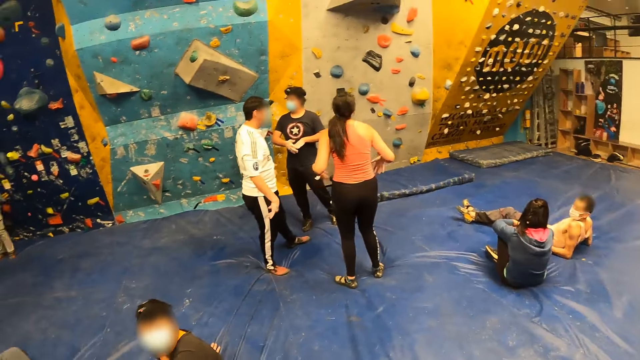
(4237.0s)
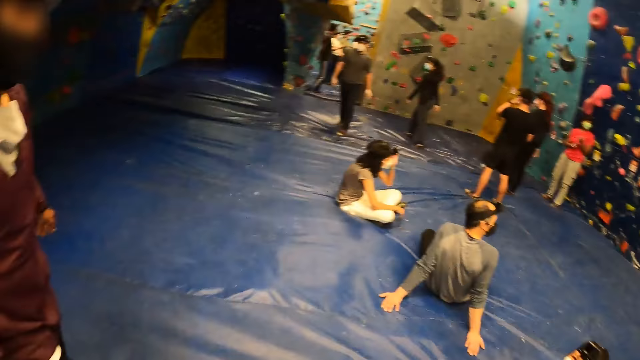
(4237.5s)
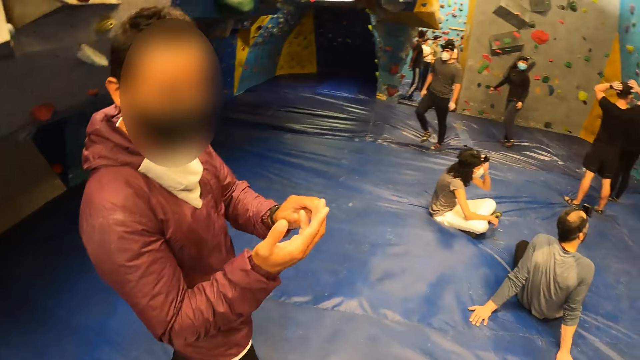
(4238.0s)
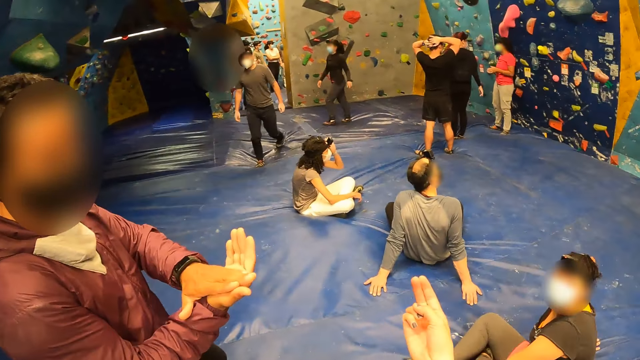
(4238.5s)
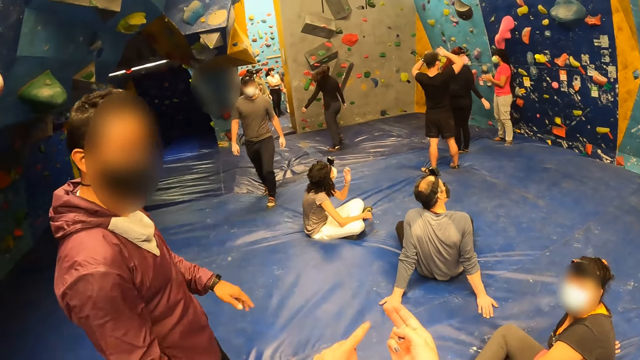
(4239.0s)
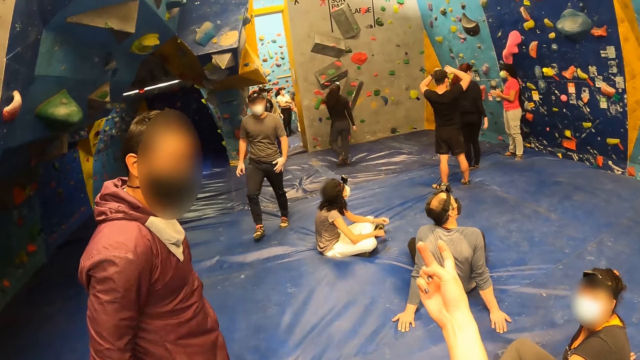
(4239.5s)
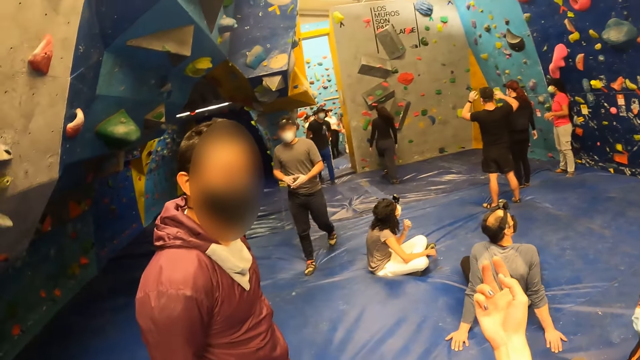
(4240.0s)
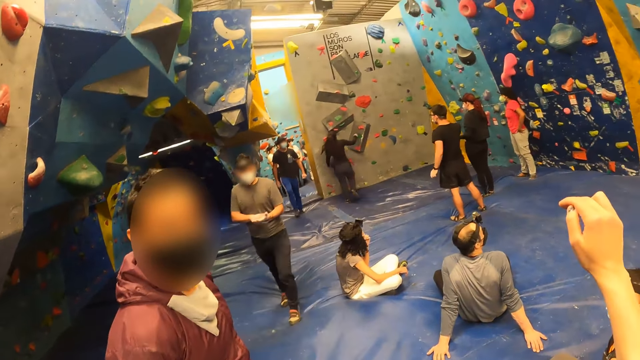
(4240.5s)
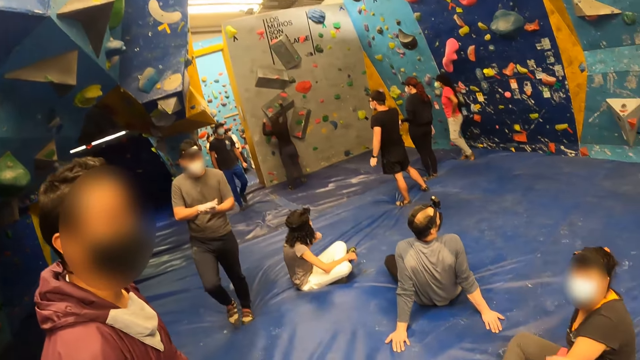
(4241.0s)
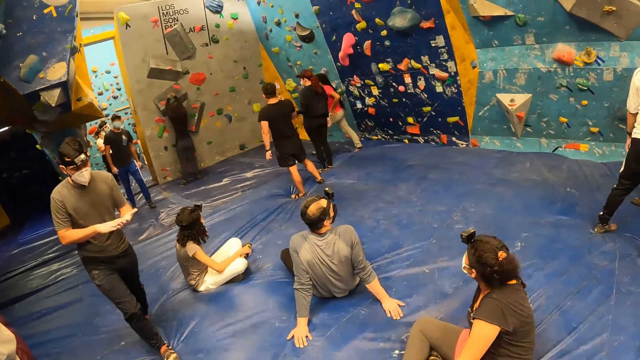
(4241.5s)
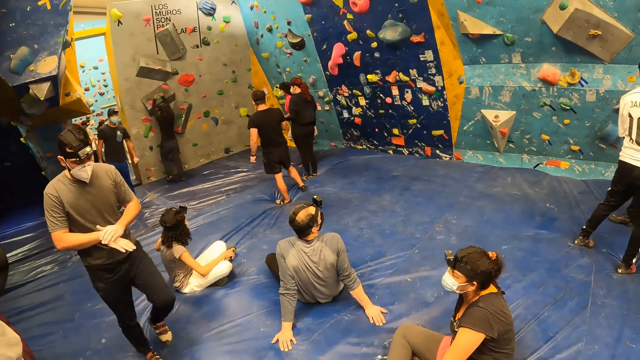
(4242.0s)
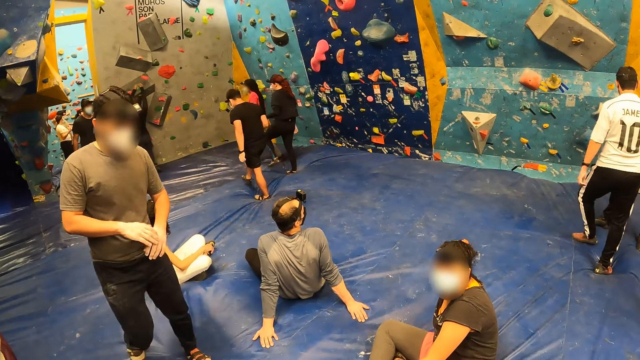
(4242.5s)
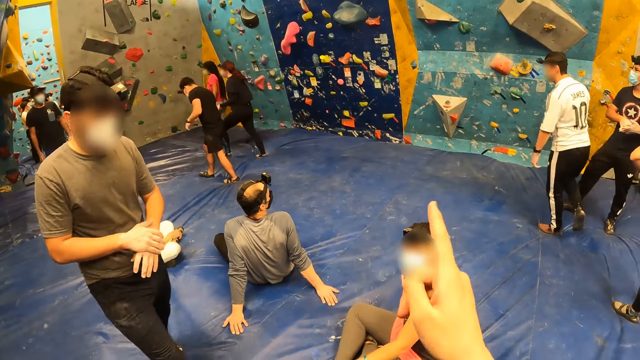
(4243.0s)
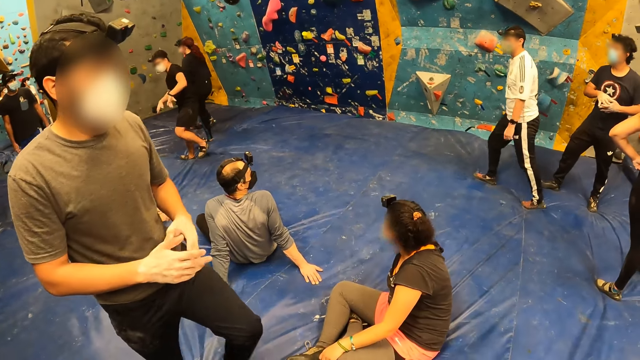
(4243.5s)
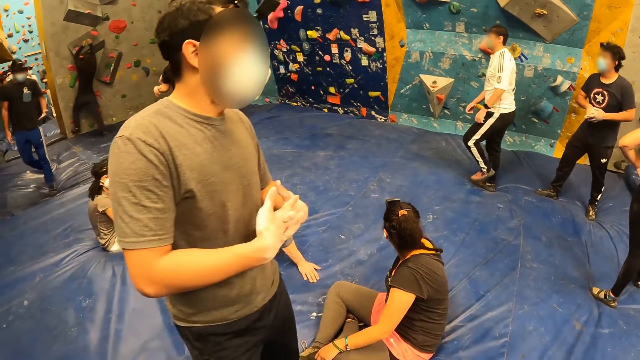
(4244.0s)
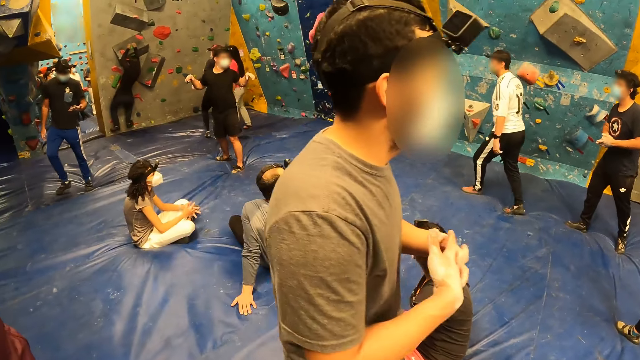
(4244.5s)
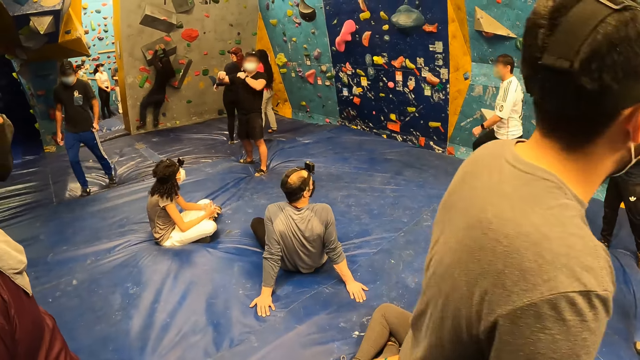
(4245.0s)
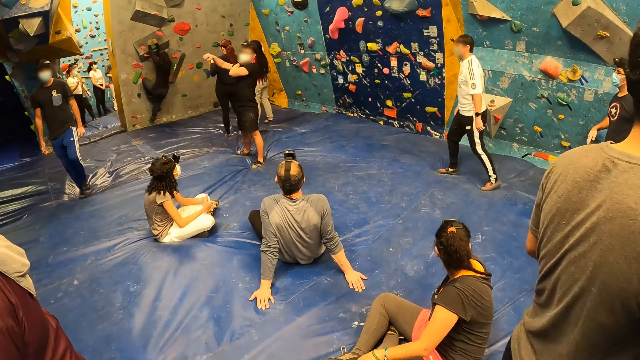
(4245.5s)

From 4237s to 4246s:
The man walks towards the camera wearer.

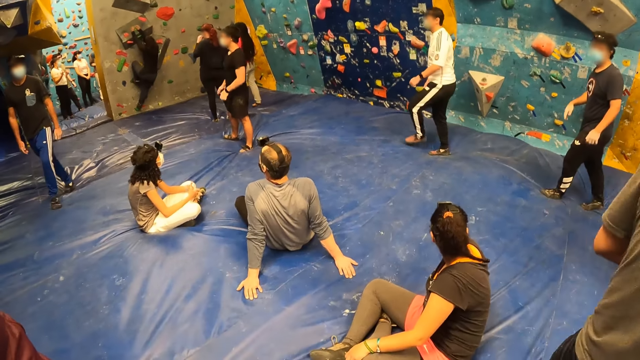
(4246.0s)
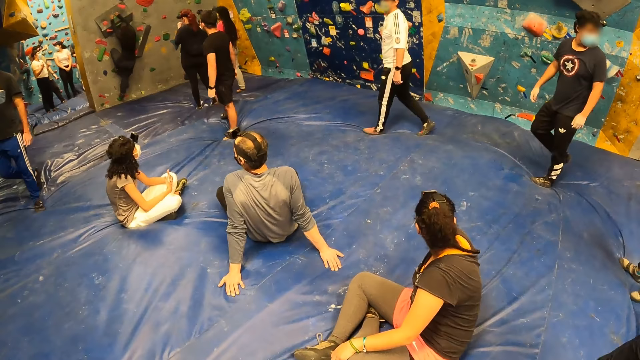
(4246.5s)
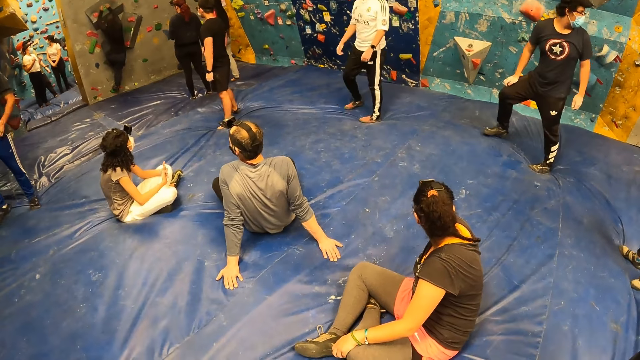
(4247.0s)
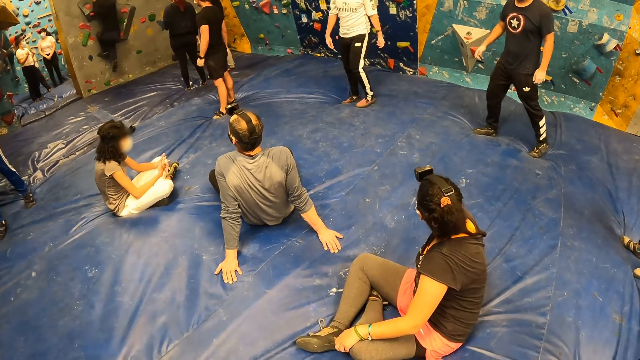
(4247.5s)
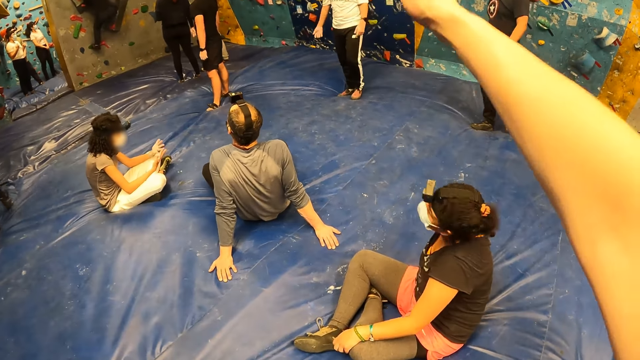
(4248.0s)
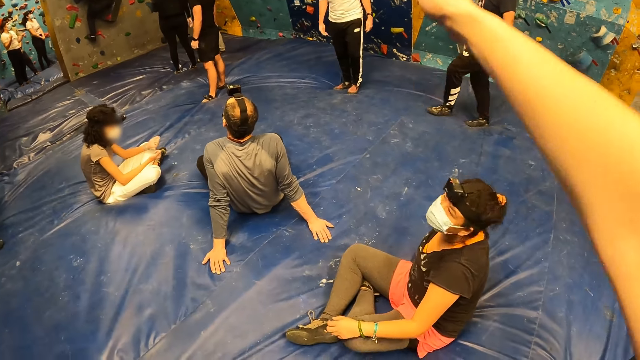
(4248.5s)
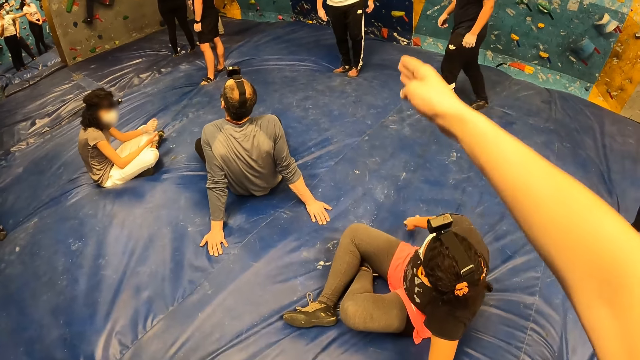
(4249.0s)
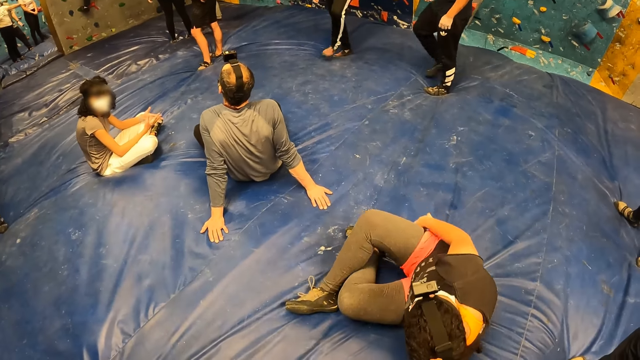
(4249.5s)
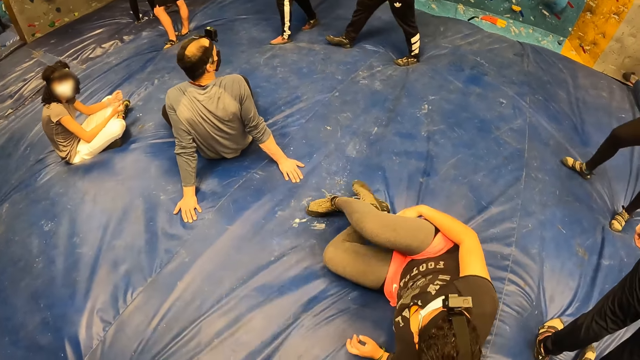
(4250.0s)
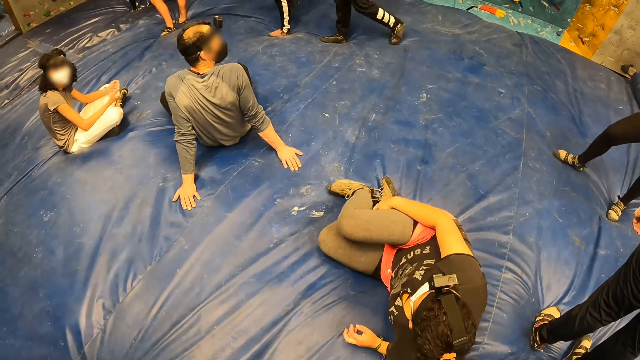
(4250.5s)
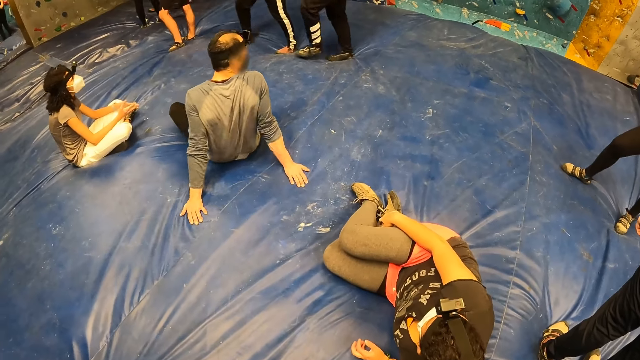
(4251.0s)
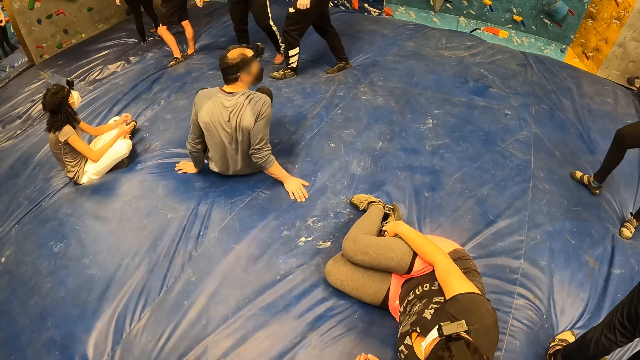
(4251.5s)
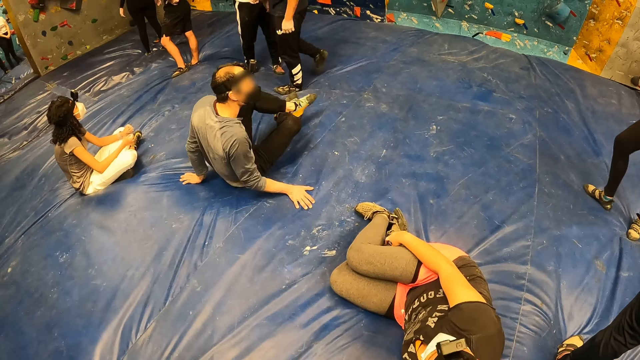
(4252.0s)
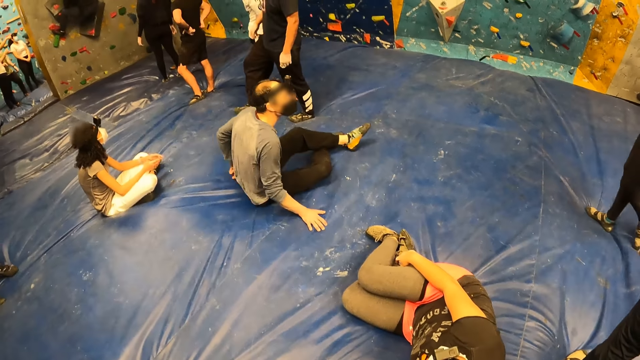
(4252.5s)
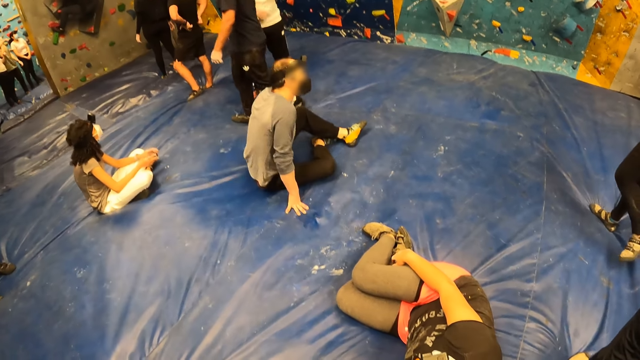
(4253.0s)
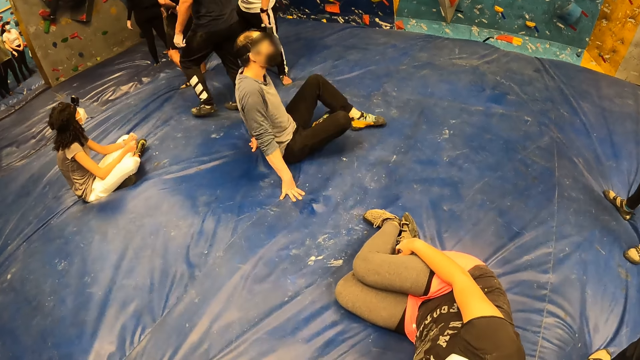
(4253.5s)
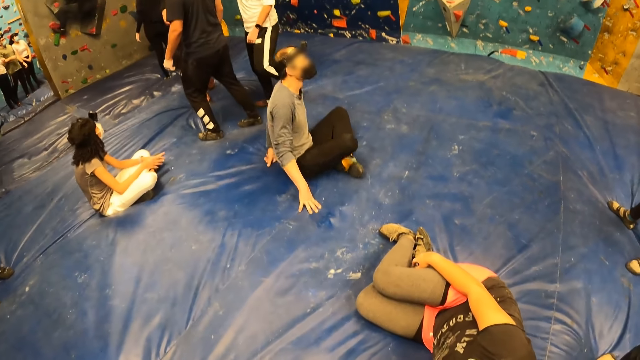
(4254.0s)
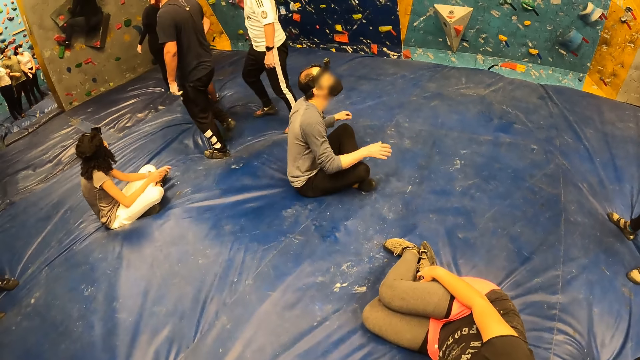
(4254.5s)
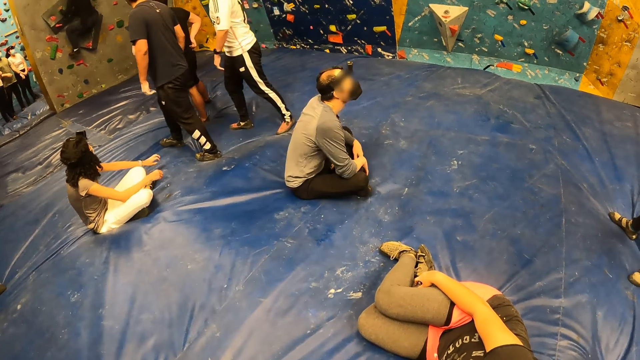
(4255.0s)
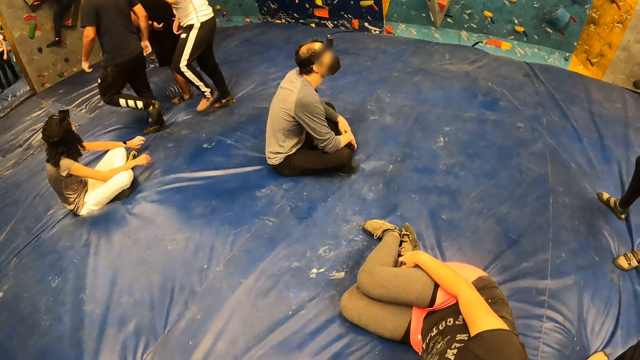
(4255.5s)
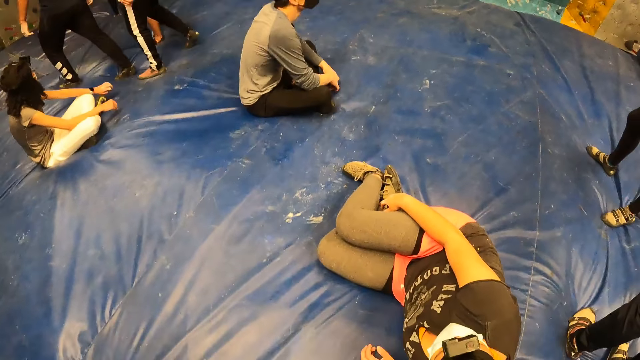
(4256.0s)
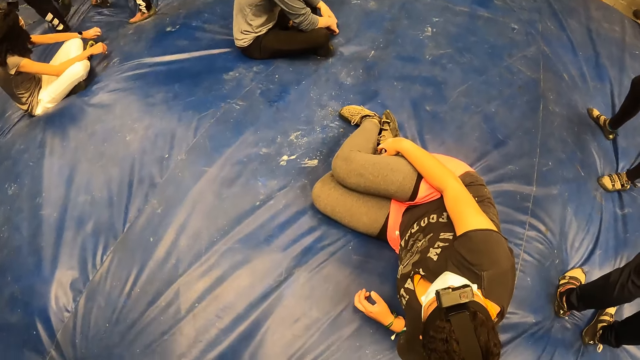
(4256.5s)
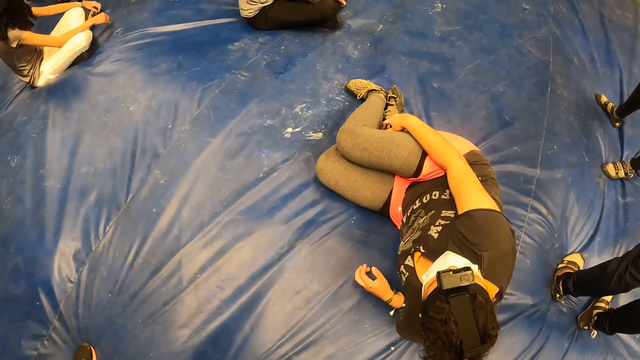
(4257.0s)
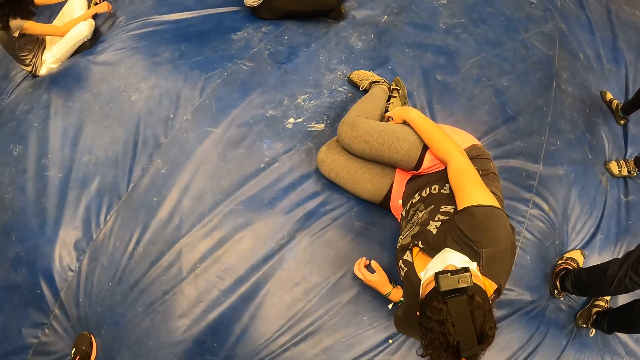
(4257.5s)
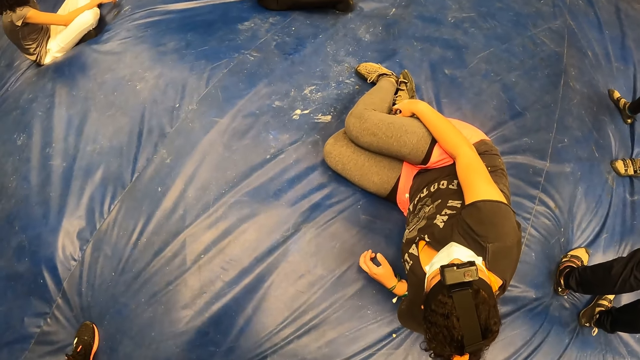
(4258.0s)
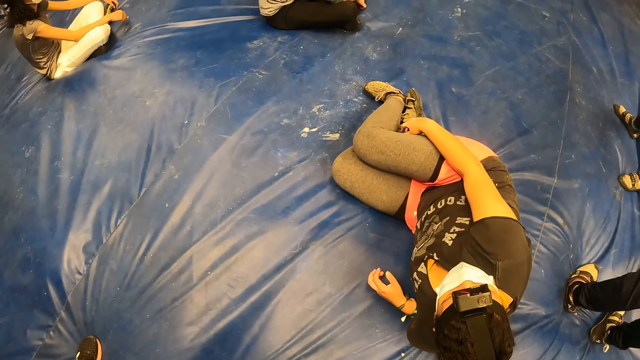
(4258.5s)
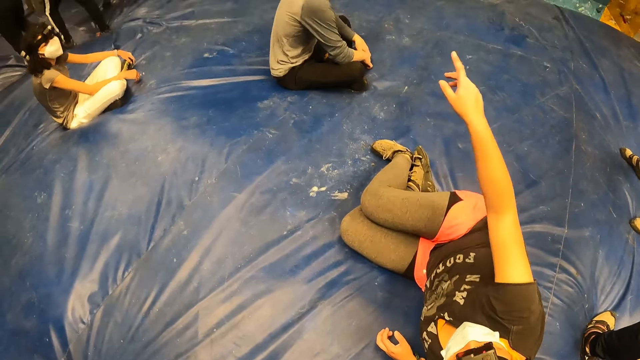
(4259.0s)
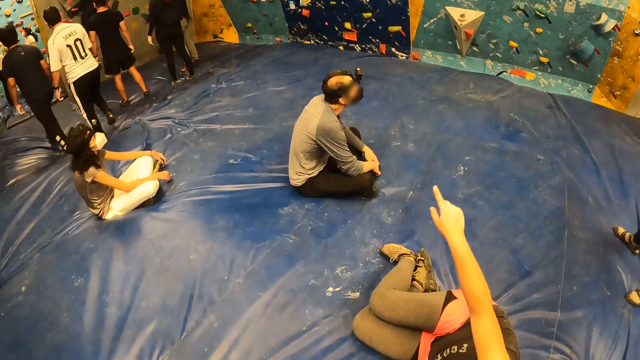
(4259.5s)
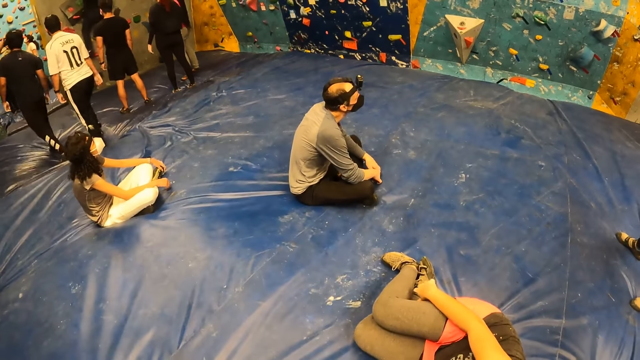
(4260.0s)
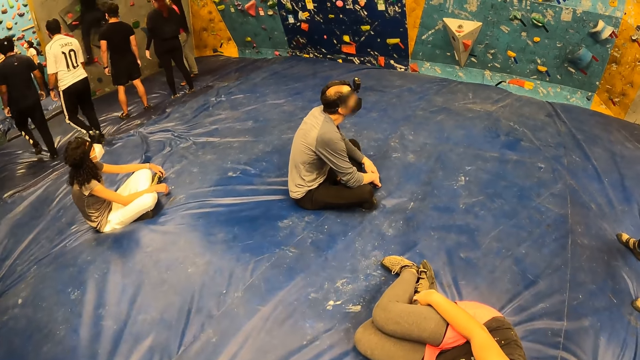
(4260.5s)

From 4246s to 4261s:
The camera wearer points at the climbing wall with her right hand. A woman lies down on the floor. The camera wearer looks around. The woman points at the climbing wall with her right hand.
